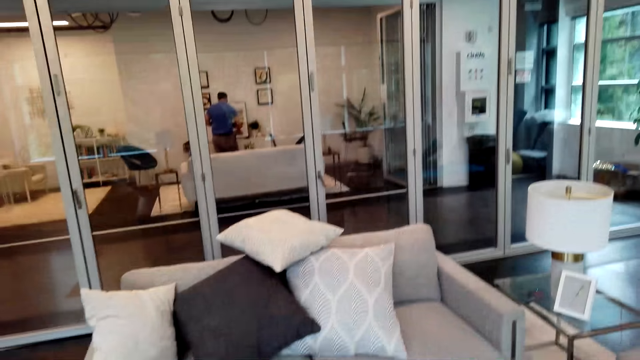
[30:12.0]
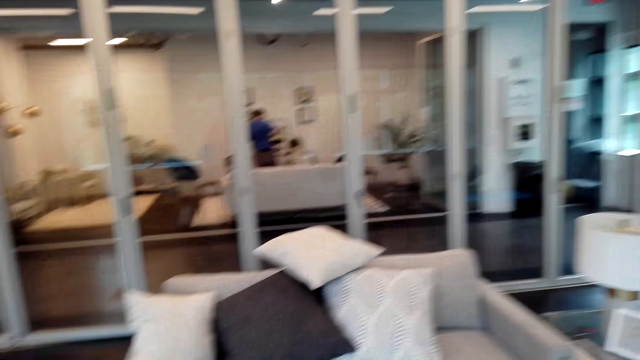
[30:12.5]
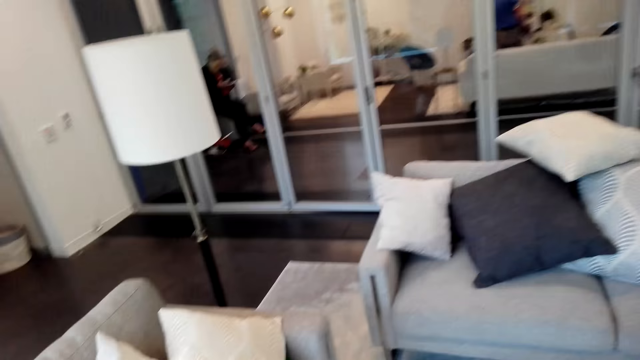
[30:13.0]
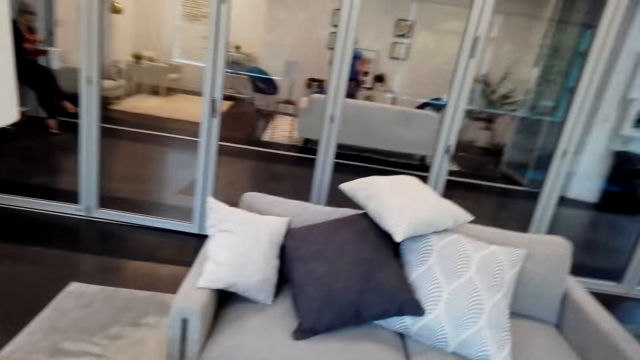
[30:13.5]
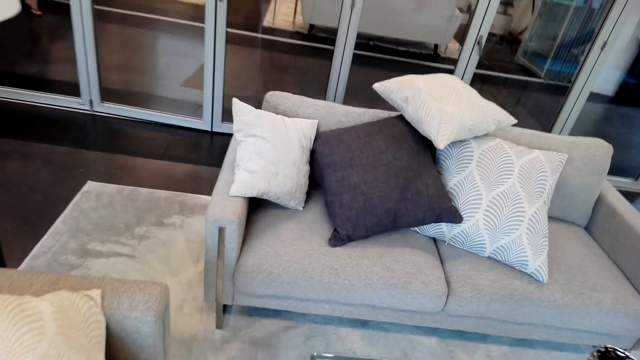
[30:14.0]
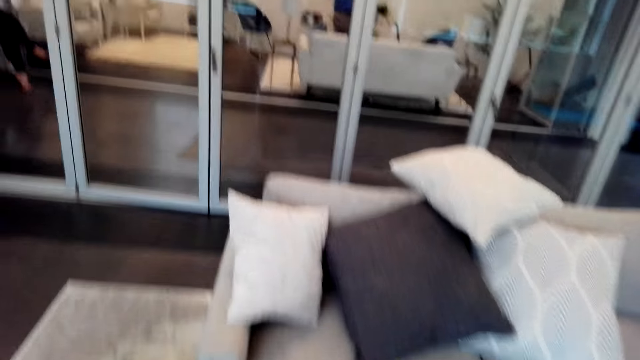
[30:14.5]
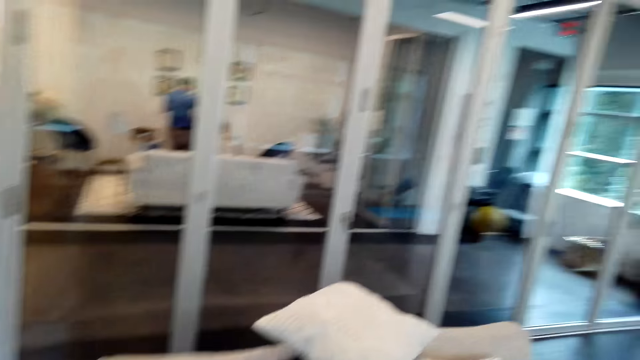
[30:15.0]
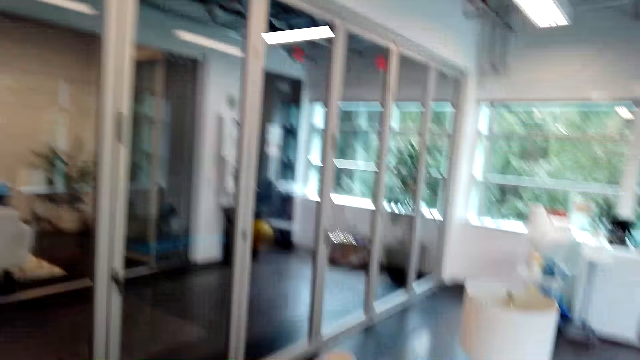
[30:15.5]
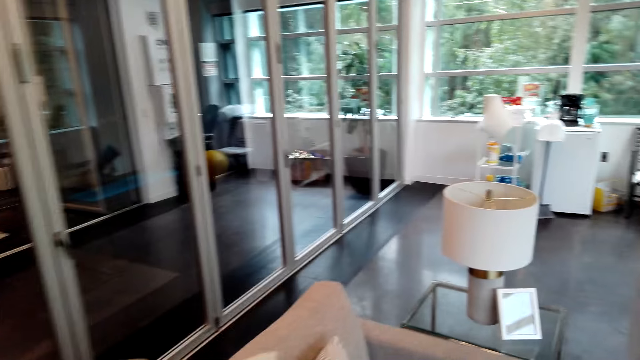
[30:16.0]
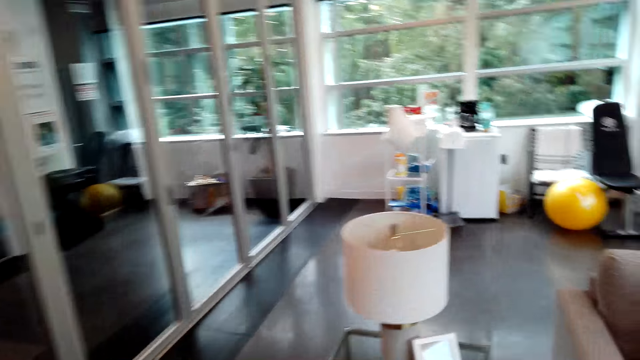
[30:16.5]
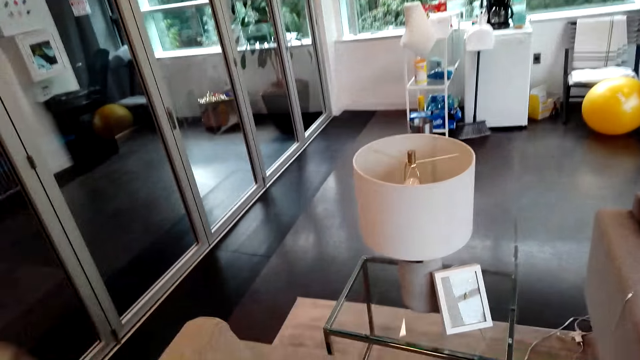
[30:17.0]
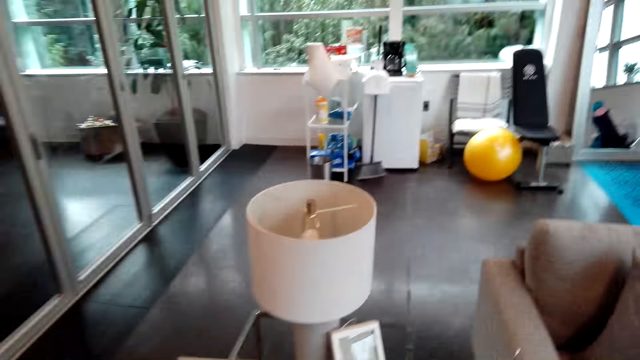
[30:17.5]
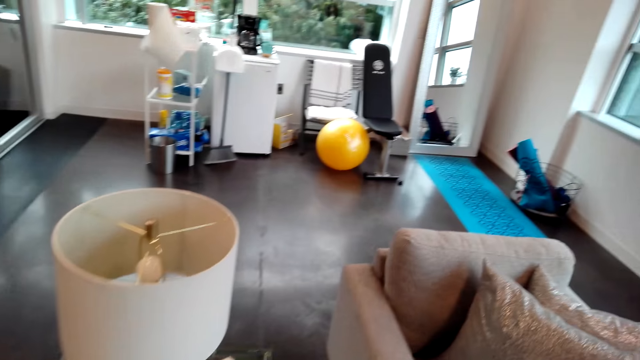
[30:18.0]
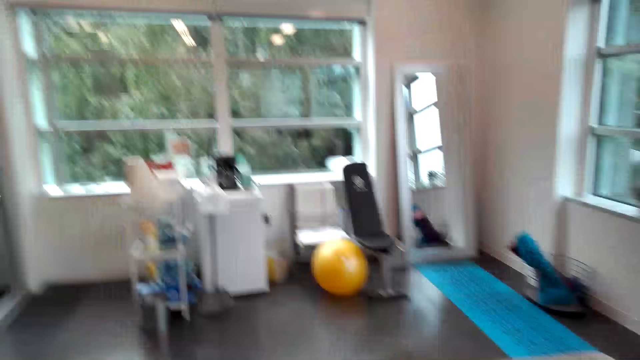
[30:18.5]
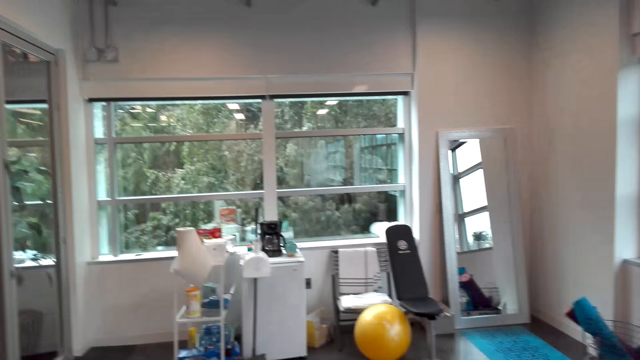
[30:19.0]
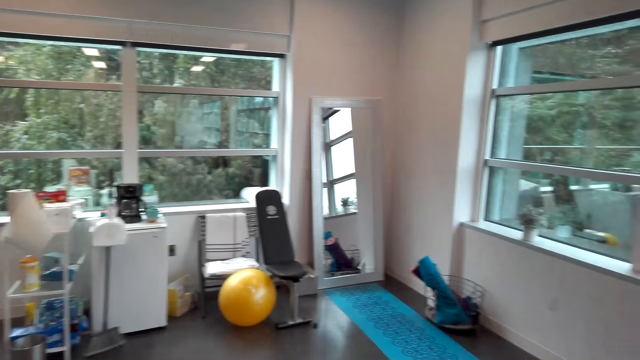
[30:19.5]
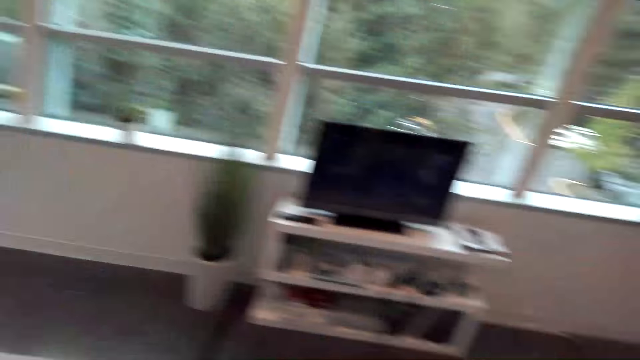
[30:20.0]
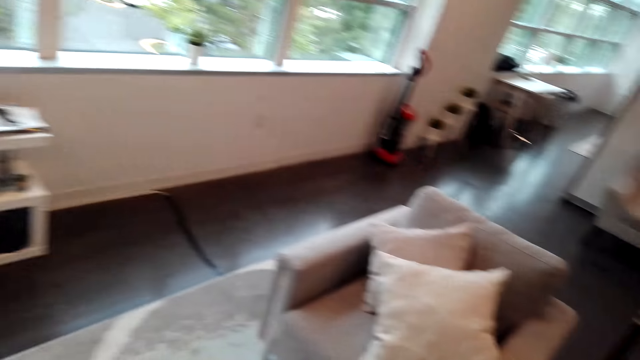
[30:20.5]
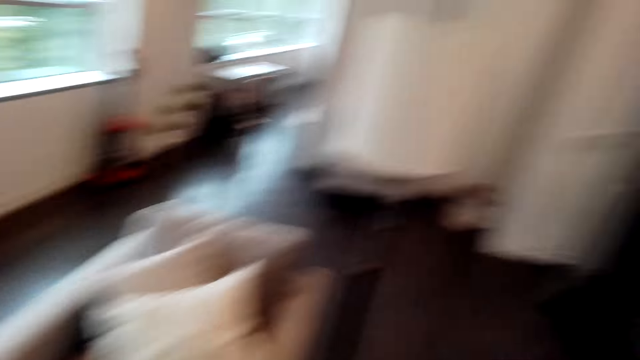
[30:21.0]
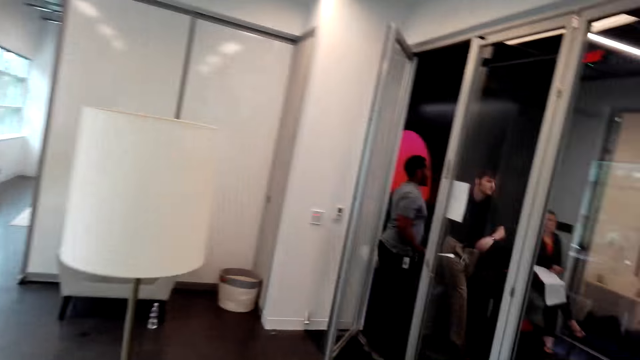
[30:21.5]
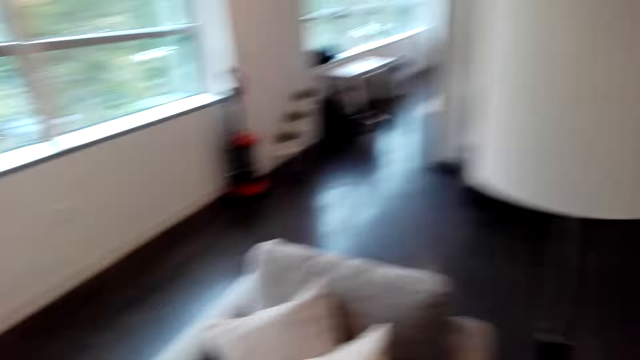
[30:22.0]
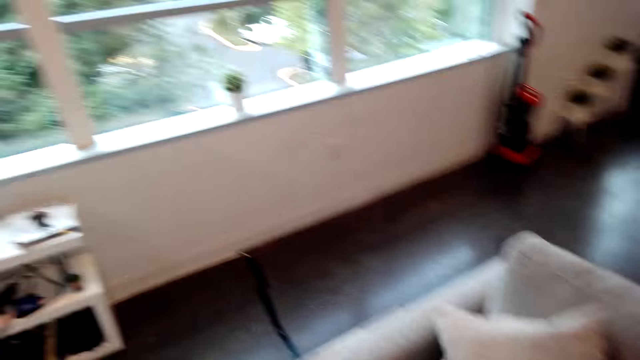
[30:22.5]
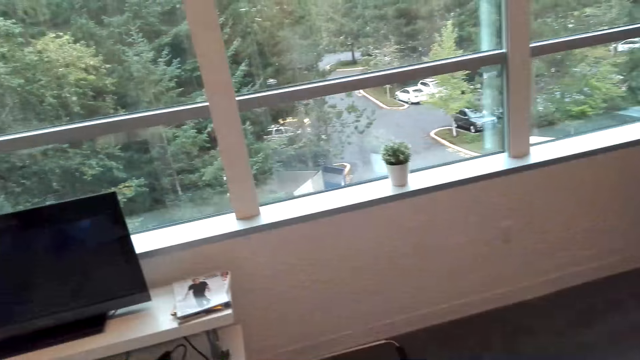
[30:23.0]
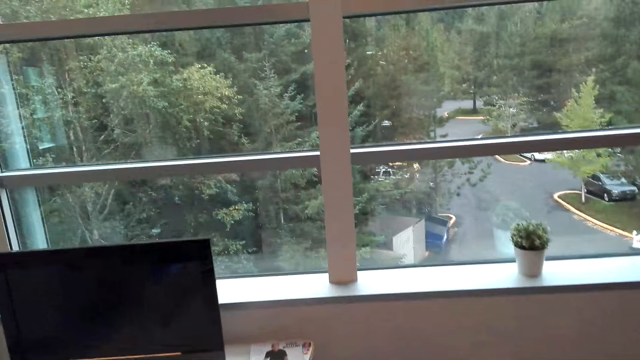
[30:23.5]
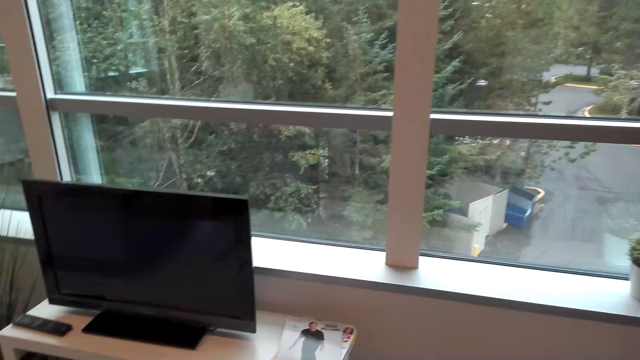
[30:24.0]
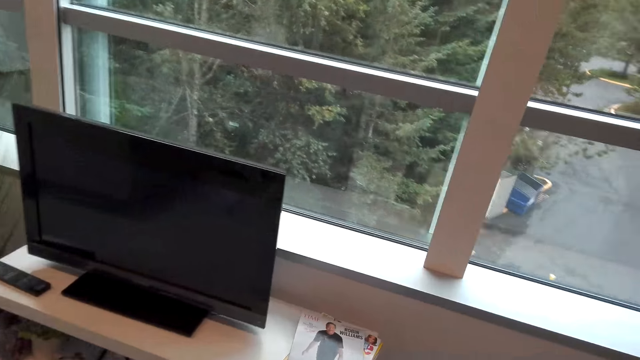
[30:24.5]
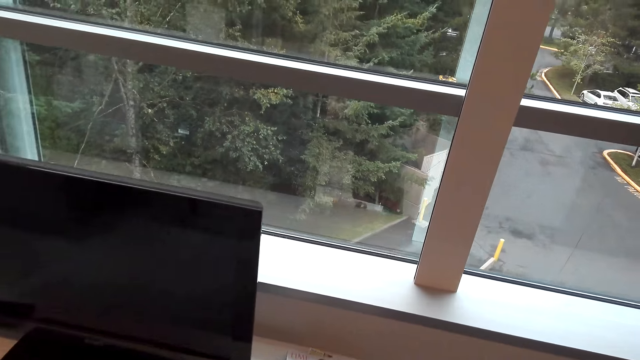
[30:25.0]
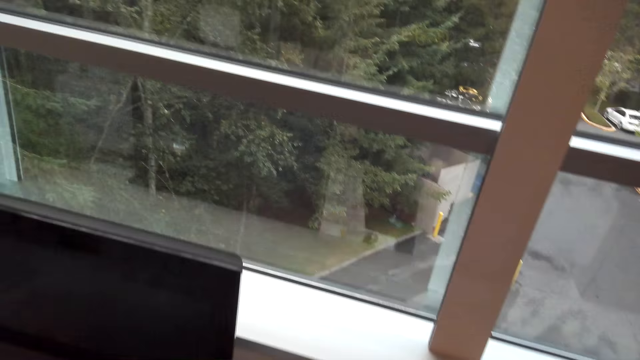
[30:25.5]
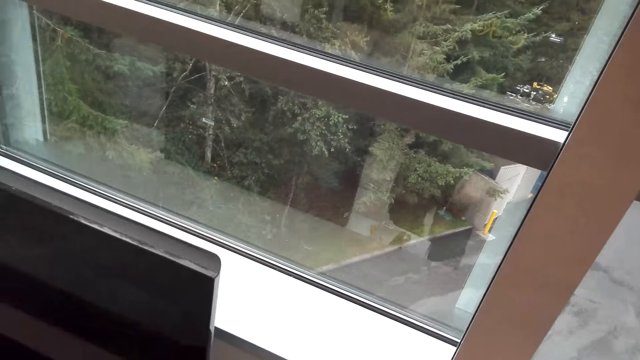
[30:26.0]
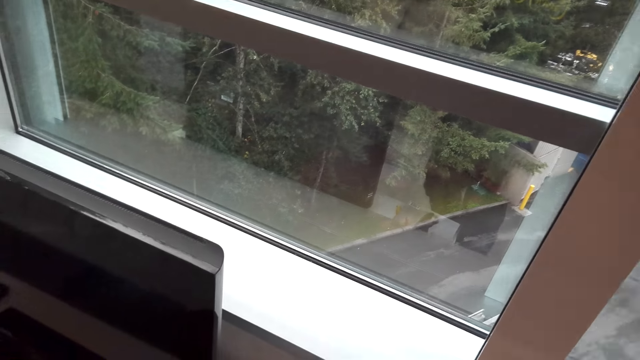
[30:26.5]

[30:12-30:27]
The camera wearer looks around. They walk across the house. They look around. They walk across the house.

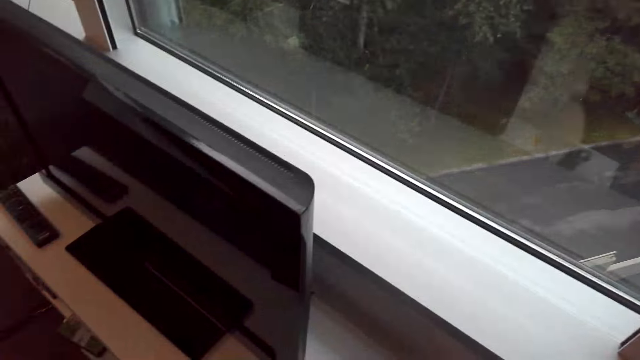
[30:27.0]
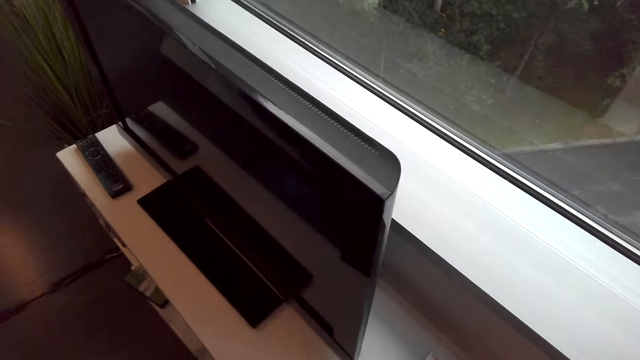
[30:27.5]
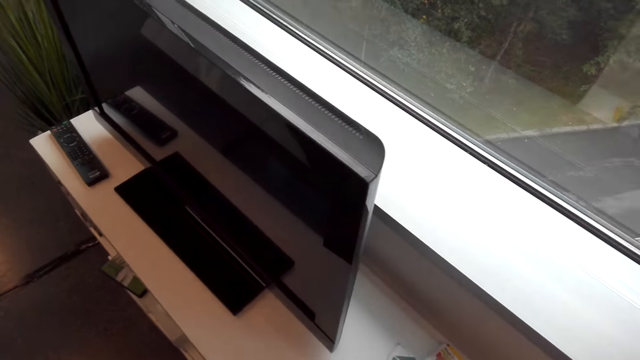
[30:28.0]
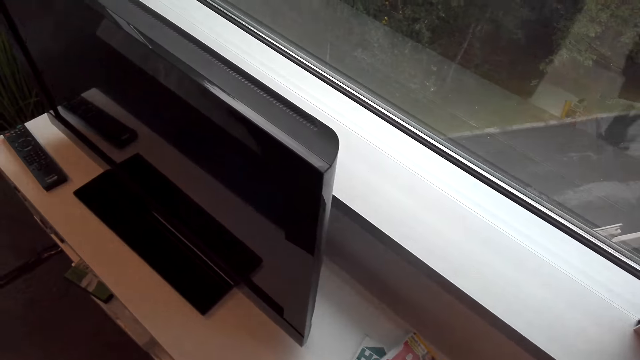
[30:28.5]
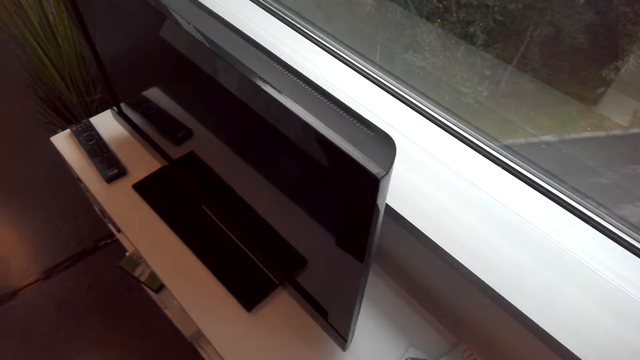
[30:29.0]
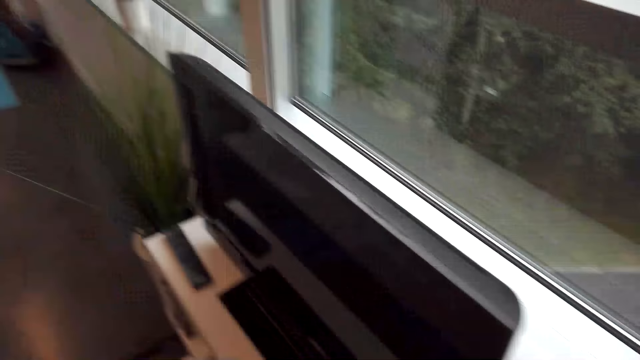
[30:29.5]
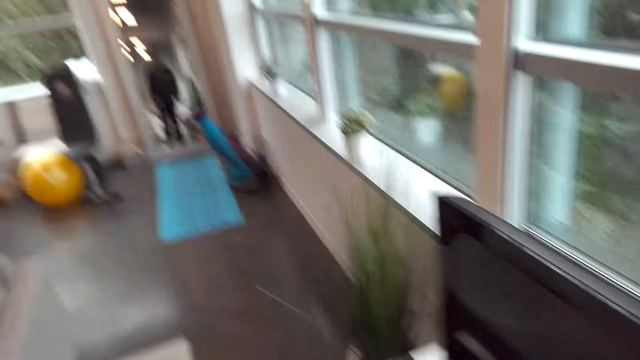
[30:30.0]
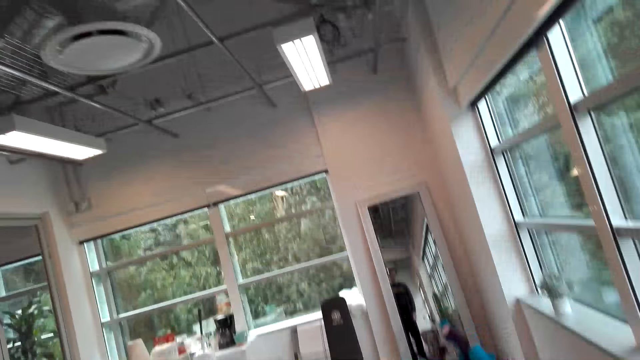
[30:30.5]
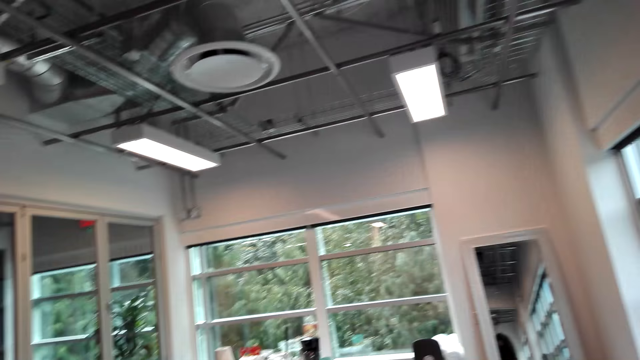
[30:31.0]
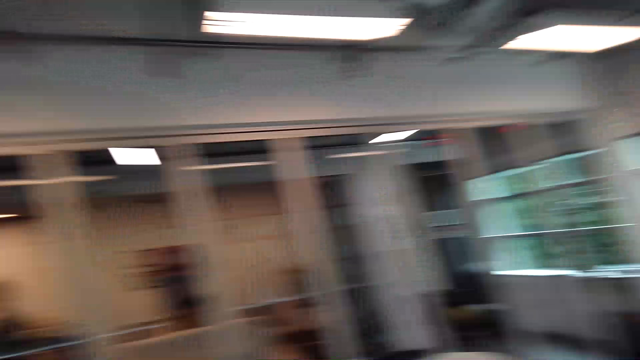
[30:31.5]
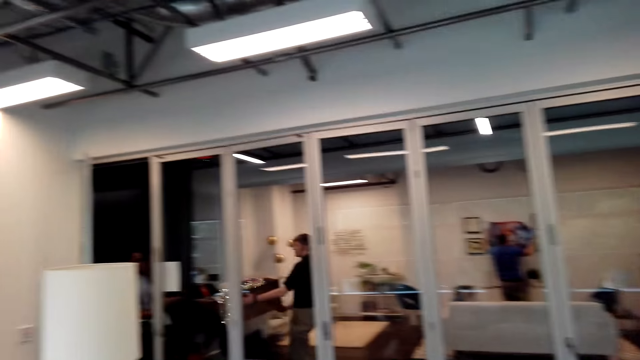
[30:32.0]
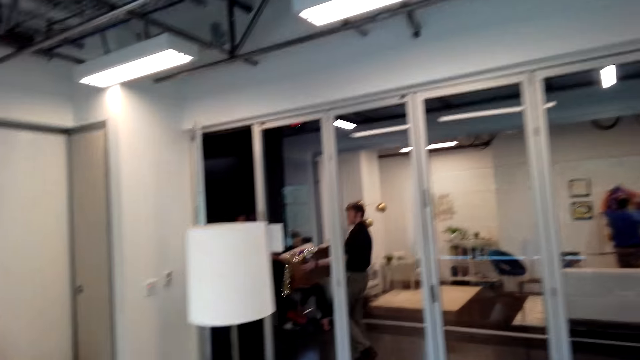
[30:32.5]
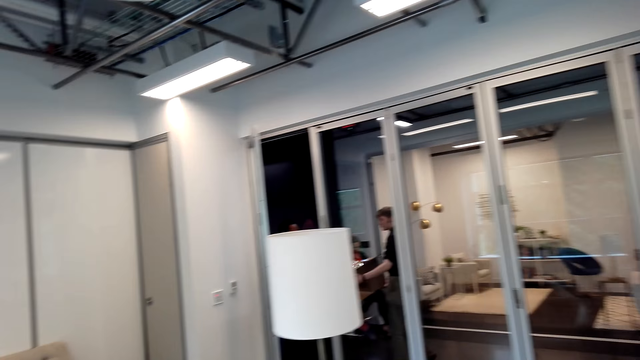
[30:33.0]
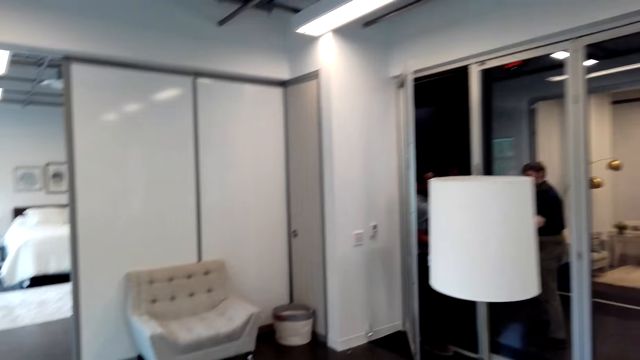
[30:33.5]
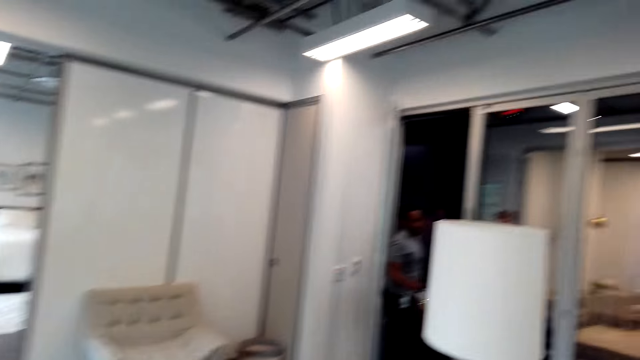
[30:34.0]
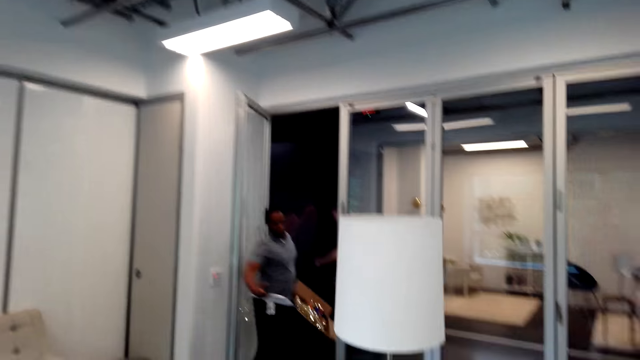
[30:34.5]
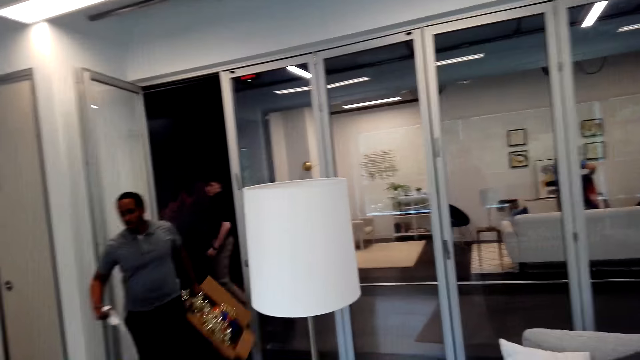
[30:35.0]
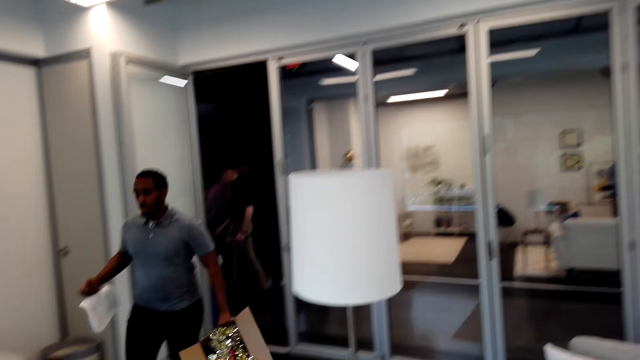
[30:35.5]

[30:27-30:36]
The camera wearer looks around. A person holds the box. Another person holds the decoration flowers.
